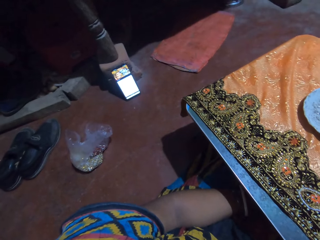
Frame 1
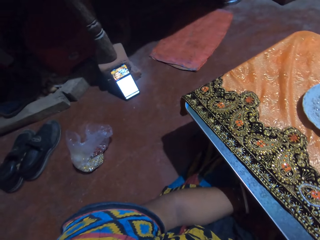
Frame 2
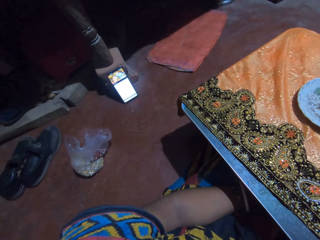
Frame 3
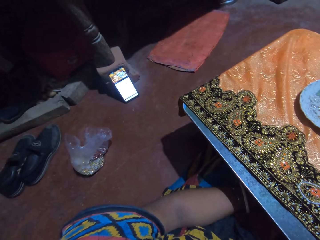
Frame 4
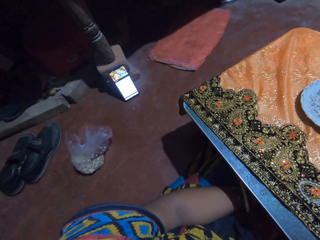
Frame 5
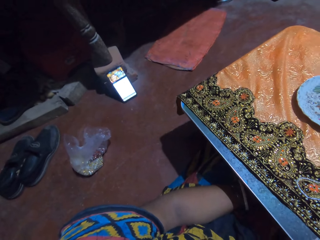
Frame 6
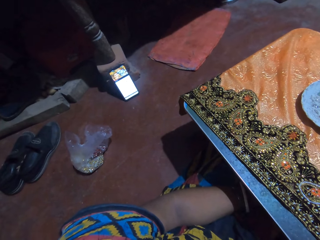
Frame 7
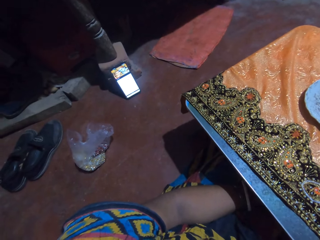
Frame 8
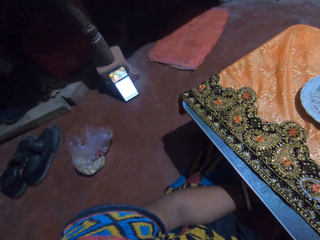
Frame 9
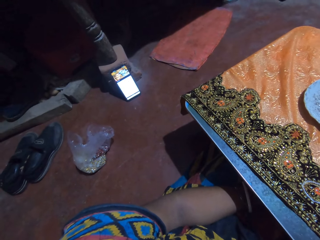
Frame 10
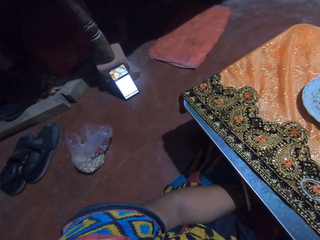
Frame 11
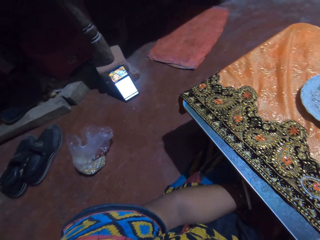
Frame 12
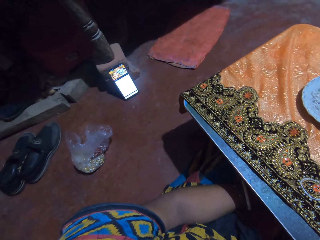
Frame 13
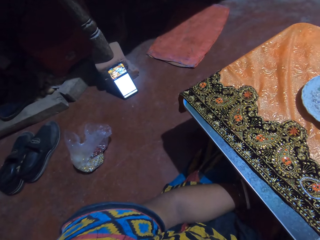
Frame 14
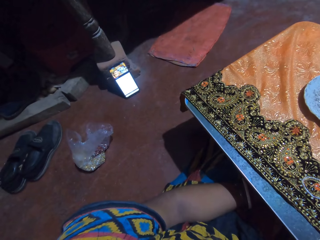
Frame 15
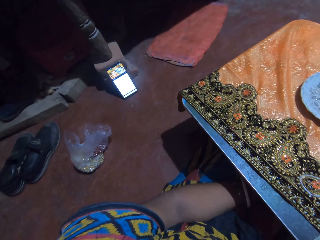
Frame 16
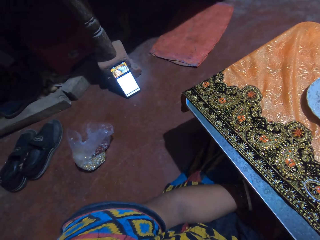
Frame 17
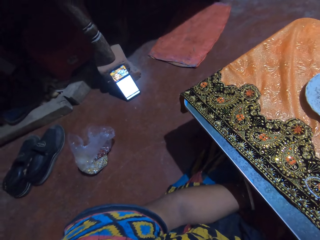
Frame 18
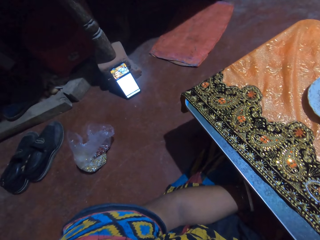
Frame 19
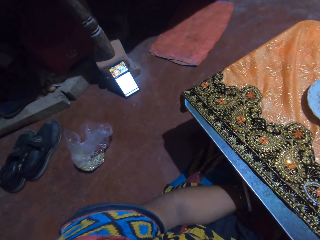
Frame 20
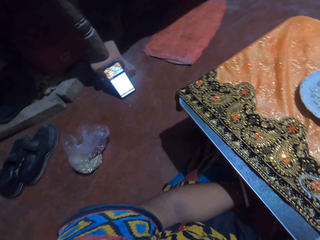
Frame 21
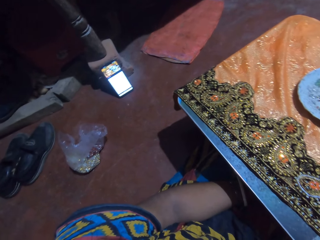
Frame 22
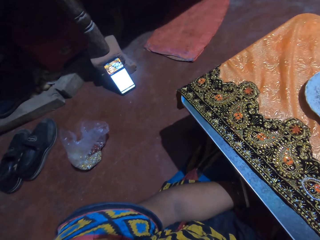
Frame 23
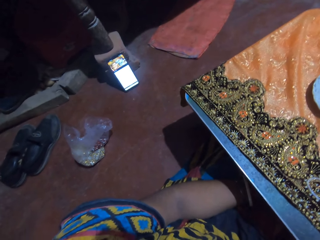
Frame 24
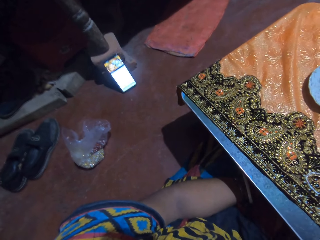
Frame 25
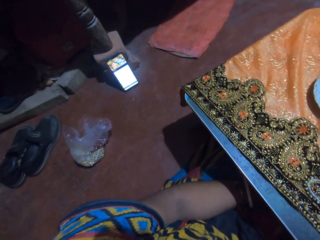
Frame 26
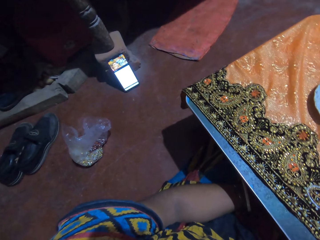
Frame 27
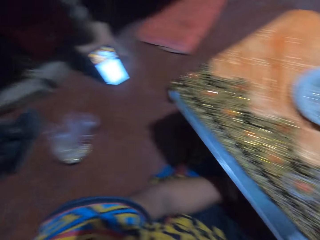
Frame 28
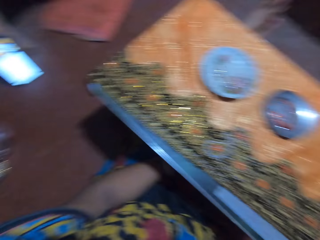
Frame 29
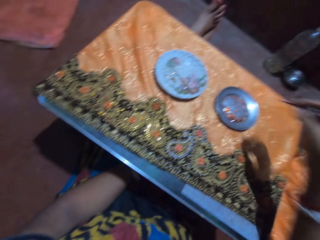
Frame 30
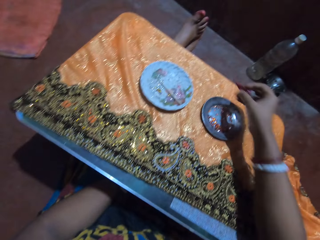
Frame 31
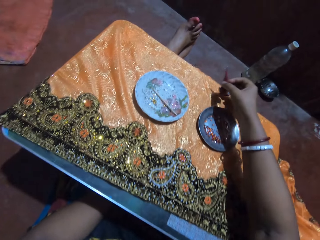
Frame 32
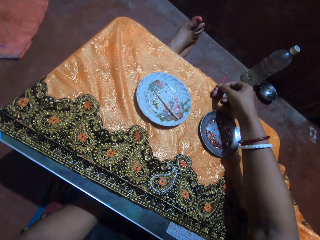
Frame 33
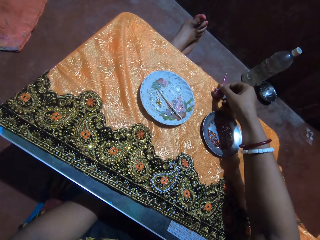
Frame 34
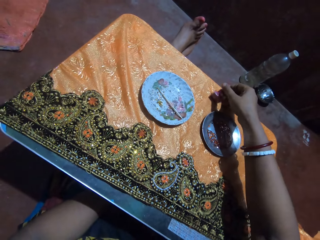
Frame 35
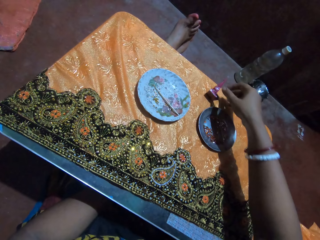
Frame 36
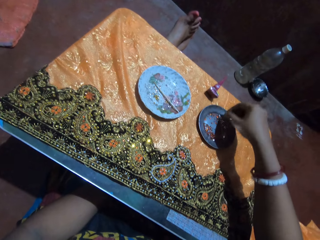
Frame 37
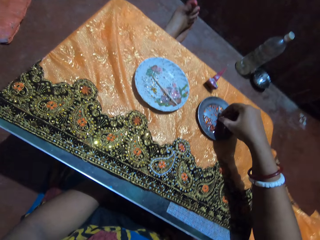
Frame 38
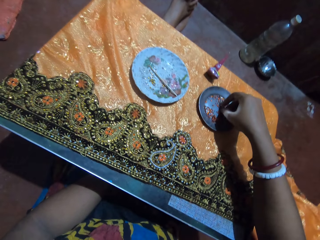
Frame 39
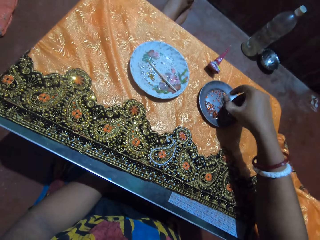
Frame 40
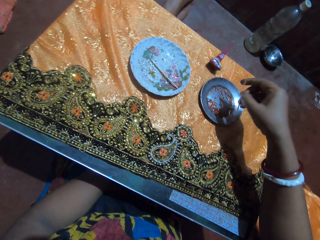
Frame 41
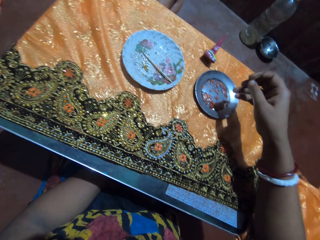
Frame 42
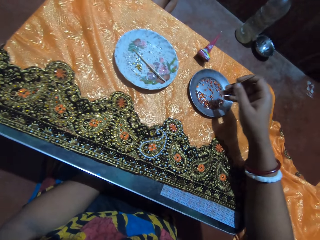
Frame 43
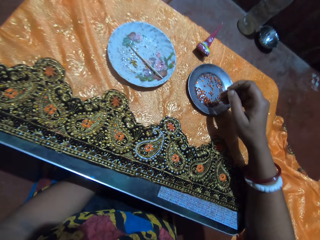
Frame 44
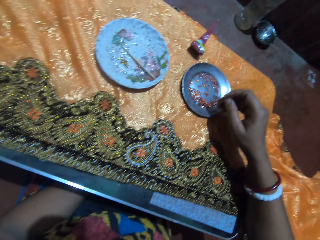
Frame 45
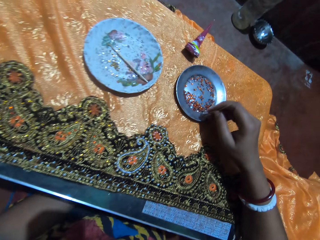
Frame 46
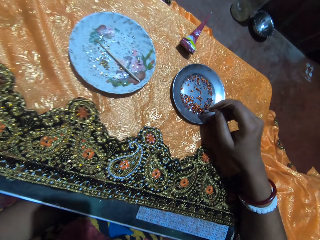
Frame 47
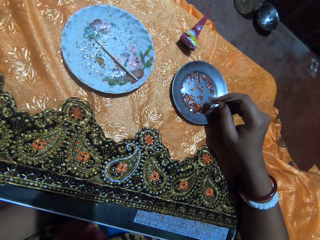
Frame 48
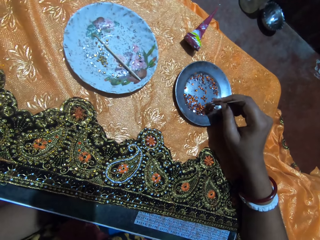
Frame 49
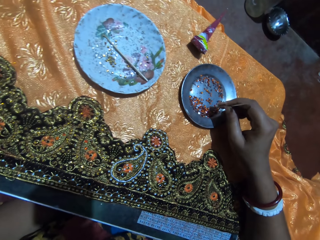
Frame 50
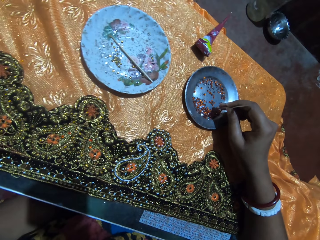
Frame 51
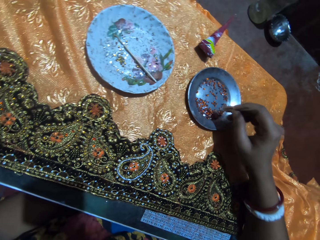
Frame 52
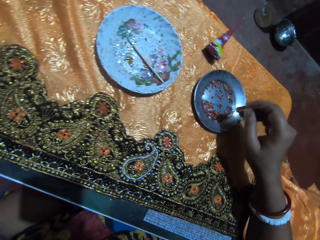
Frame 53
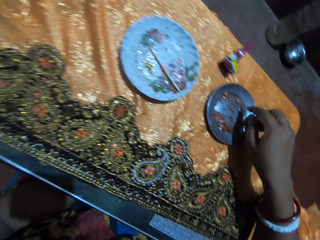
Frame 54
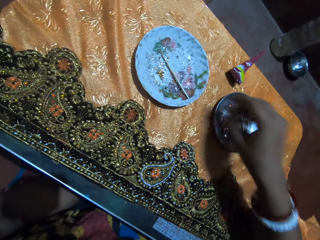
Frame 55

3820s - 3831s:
The camera wearer stares at the cellphone. She drops the tube on the fabric with her right hand. She picks a stick from a plate on the fabric with her right hand. She picks crystals from the plate with the stick in her right hand.

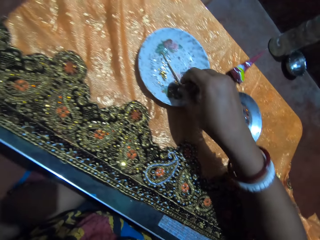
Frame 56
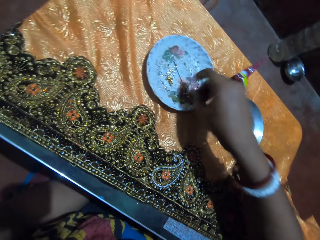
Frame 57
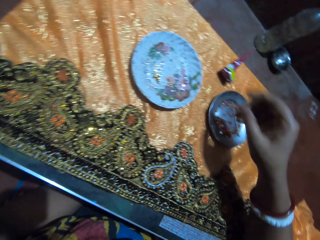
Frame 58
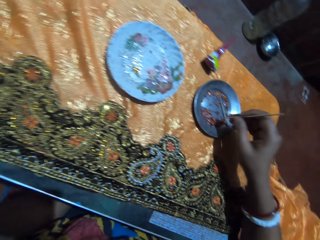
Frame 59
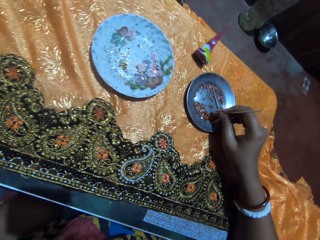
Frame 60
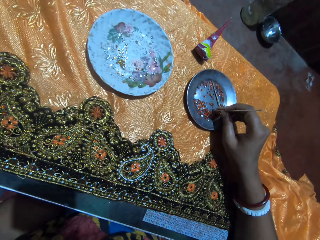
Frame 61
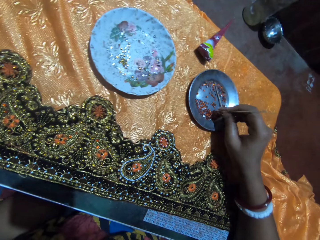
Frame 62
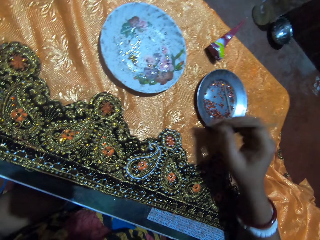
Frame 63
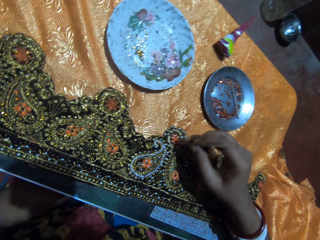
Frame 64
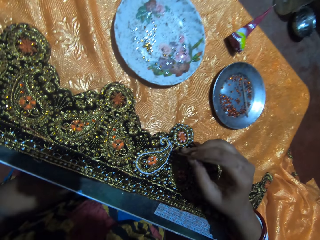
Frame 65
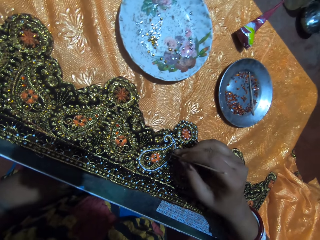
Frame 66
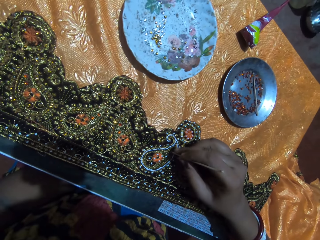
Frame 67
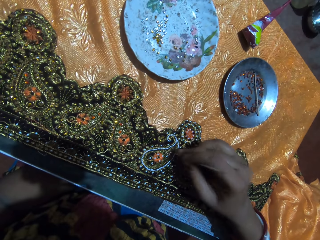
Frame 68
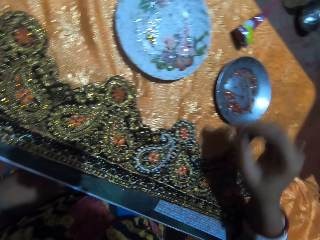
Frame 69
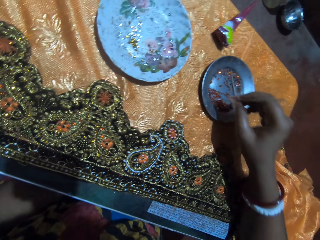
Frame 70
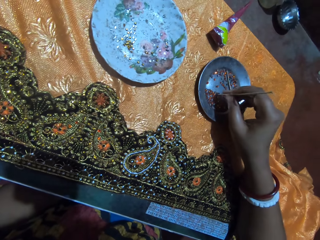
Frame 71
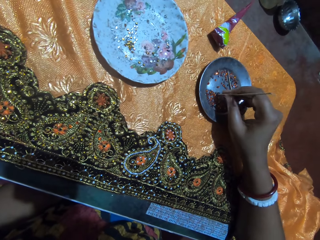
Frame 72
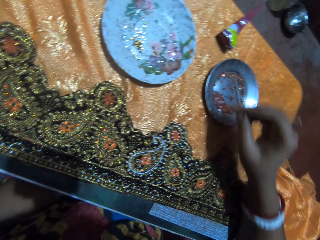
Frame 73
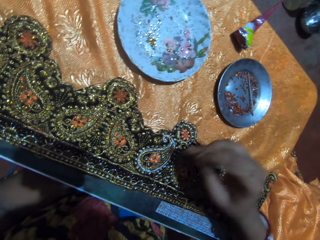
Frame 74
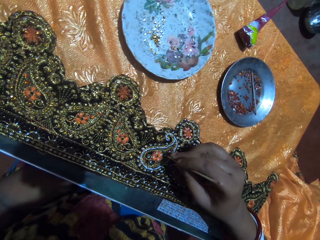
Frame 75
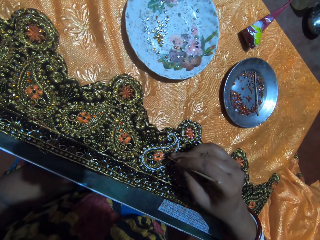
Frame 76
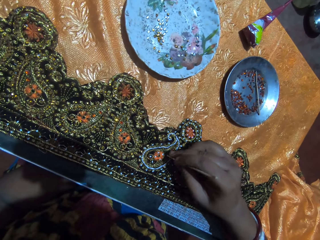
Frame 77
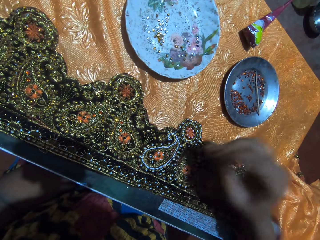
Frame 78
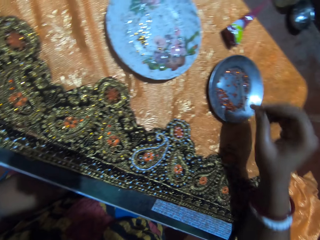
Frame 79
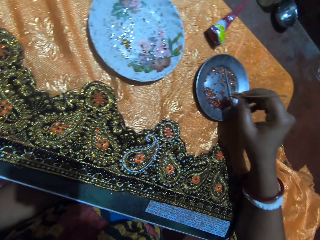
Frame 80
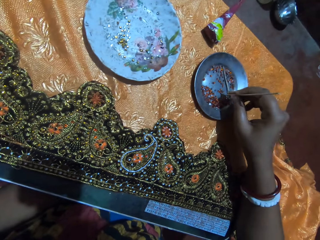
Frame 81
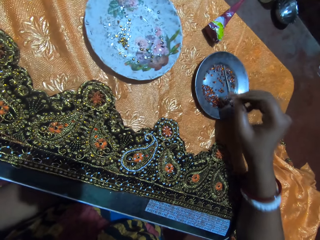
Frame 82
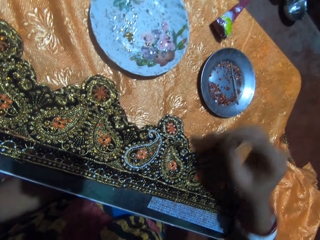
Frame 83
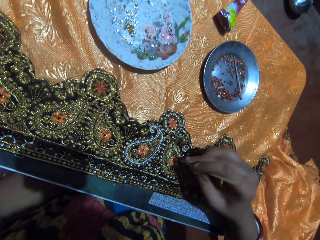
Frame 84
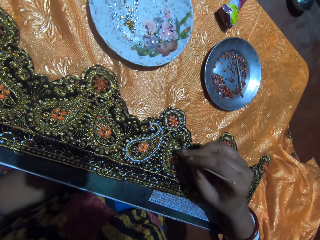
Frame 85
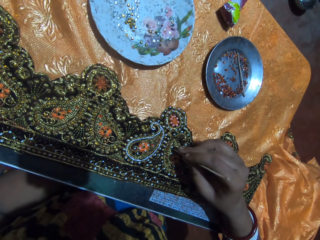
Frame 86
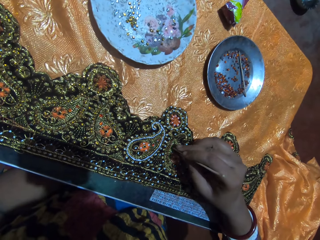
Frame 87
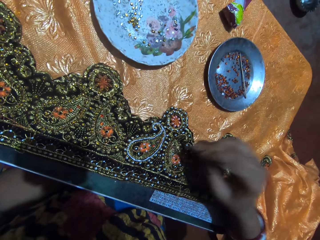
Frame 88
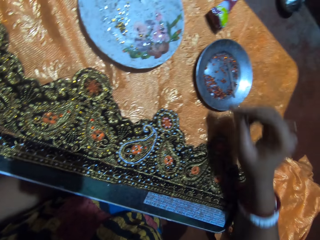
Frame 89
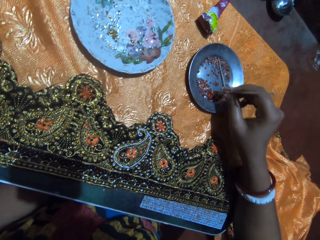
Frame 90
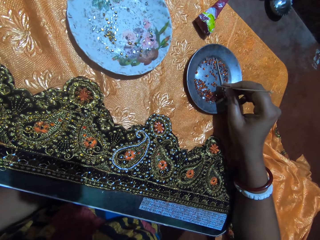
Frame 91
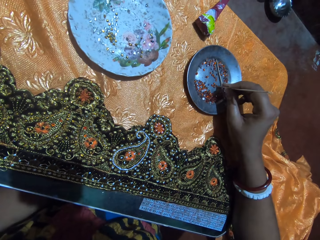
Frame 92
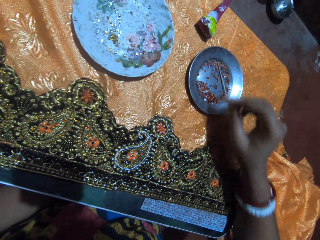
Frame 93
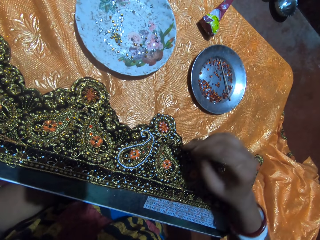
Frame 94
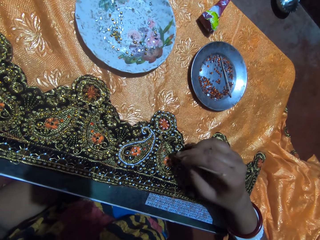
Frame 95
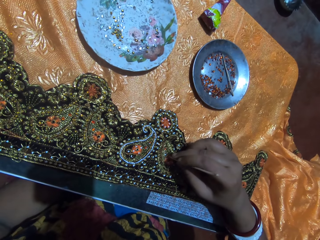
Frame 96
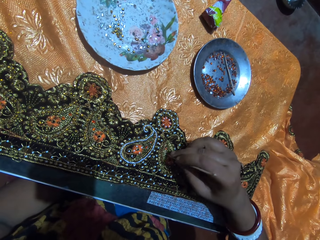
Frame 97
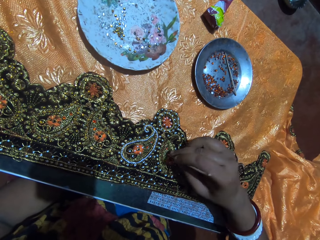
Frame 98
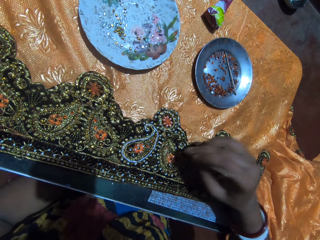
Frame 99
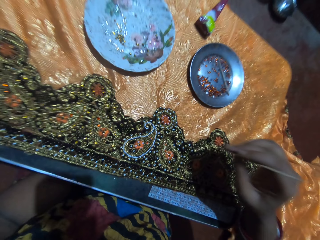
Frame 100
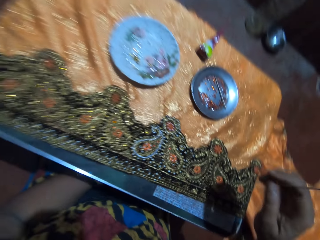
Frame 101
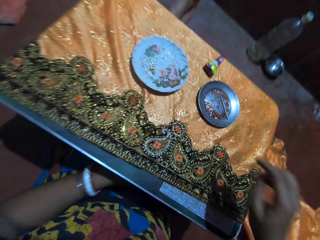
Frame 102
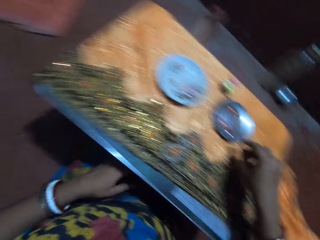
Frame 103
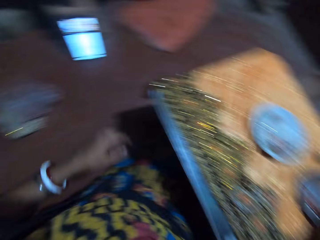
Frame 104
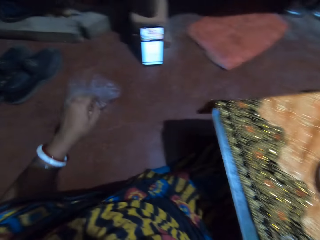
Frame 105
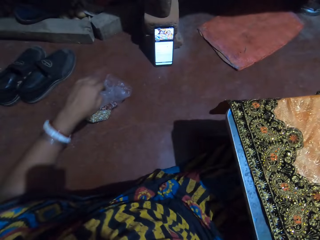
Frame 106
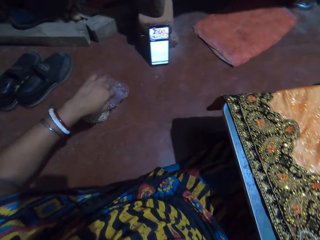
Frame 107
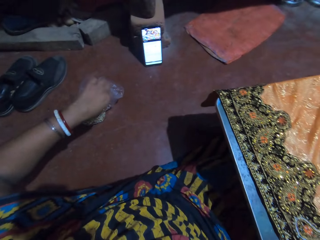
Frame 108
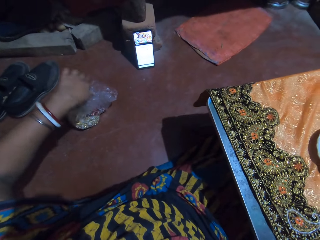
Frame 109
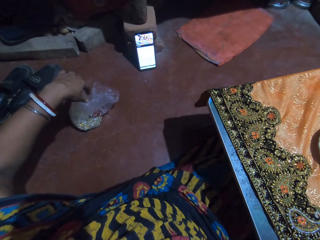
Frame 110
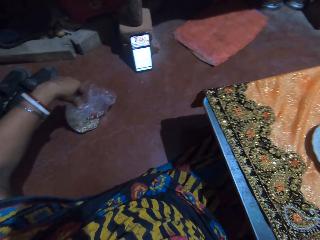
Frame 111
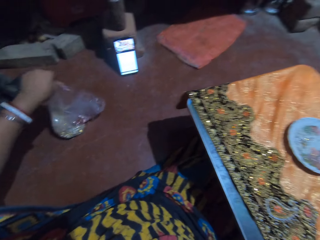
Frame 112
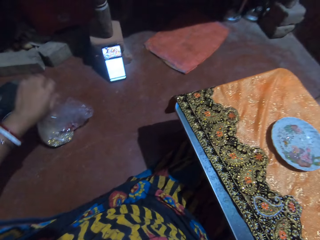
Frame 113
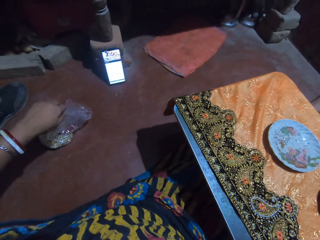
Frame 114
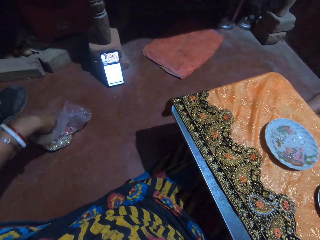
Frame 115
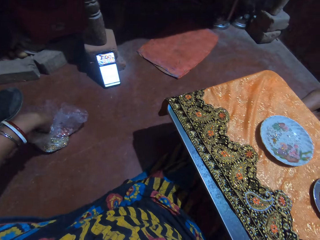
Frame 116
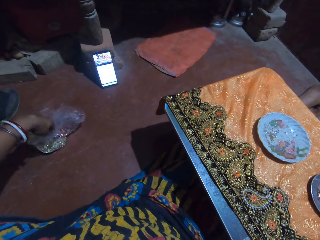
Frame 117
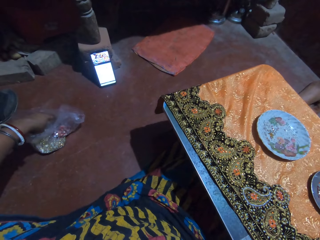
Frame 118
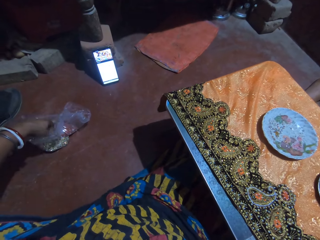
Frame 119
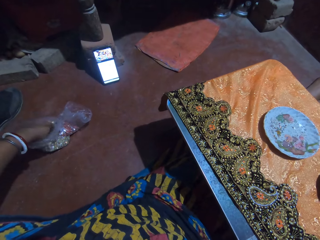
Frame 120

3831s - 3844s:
The camera wearer drops the stick in the plate with her right hand. She picks the stick from the plate on the fabric with her right hand. She picks a crystal from the plate with the stick in her right hand. She puts the crystal on the glued part of the fabric with the stick in her right hand. She picks a crystal from the plate with the stick in her right hand. She puts the crystal on the glued part of the fabric with the stick in her right hand. She picks a crystal from the plate with the stick in her right hand. She puts the crystal on the glued part of the fabric with the stick in her right hand. She picks a crystal from the plate with the stick in her right hand. She puts the crystal on the glued part of the fabric with the stick in her right hand. She drops the stick on the plate with her right hand. She carries a handful of crystals from a plastic bag on the ground with her left hand.
